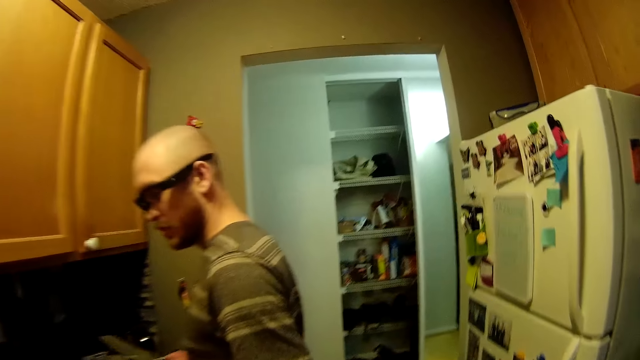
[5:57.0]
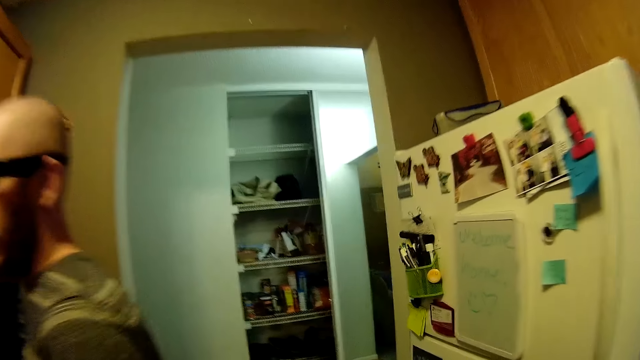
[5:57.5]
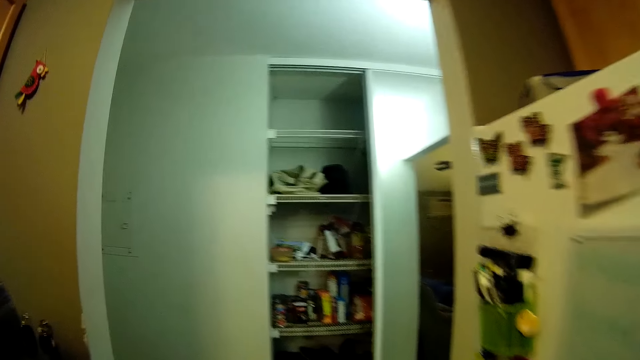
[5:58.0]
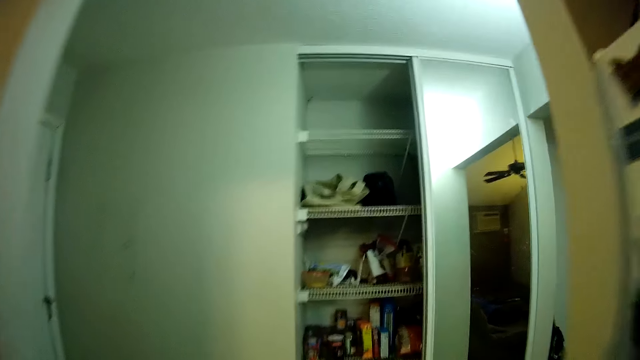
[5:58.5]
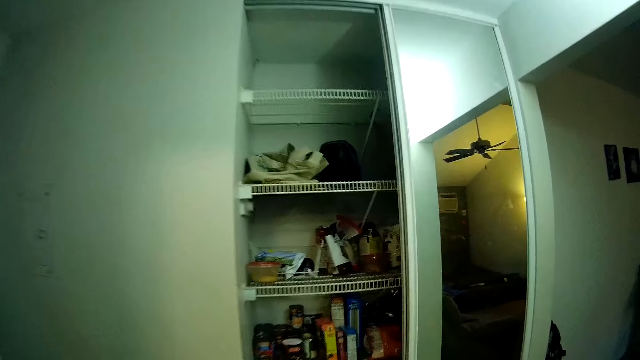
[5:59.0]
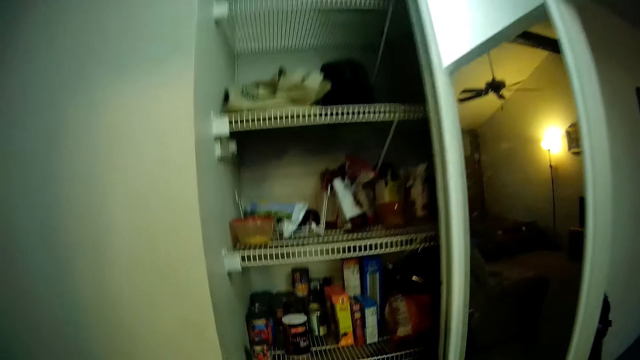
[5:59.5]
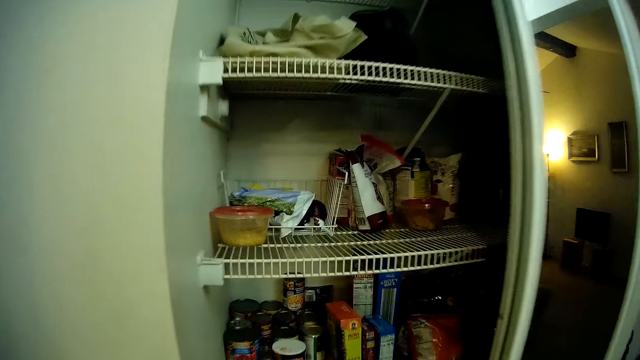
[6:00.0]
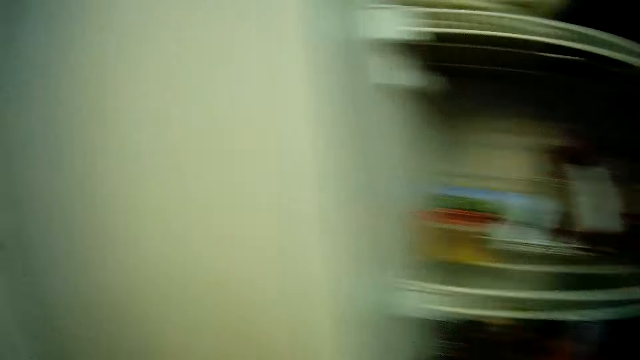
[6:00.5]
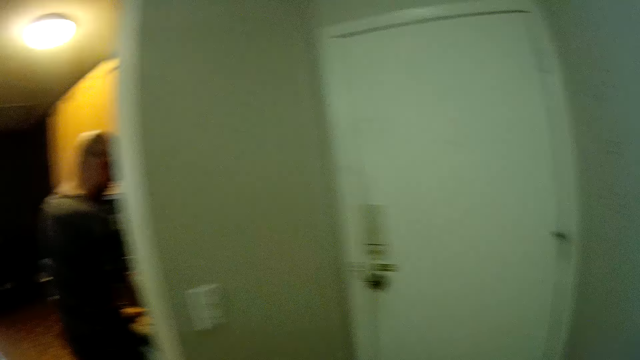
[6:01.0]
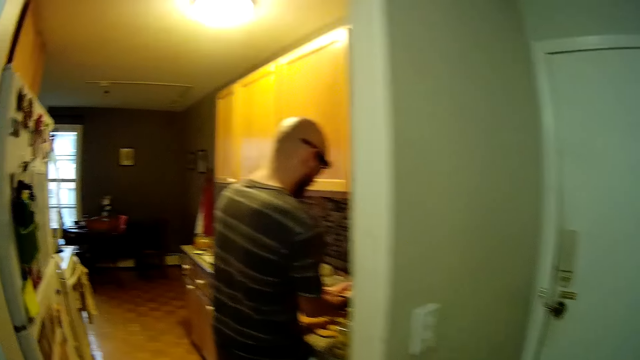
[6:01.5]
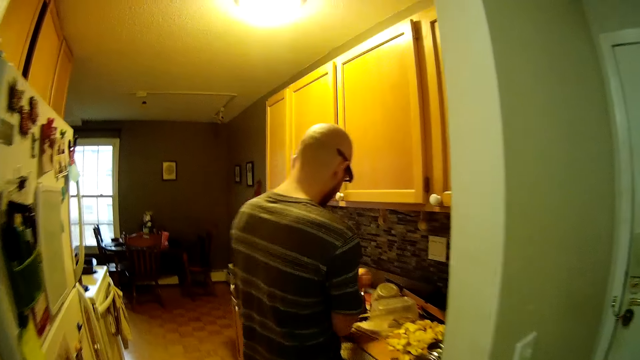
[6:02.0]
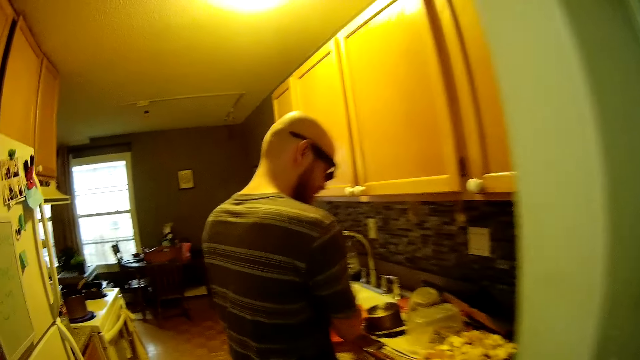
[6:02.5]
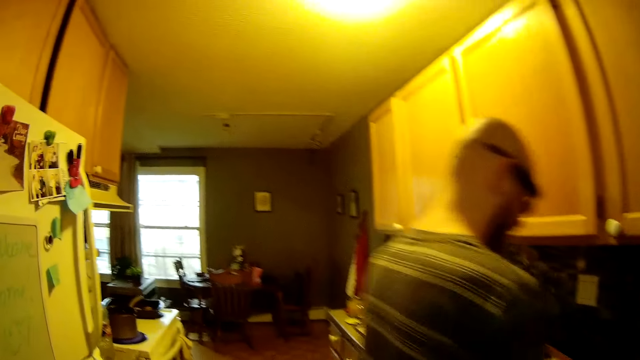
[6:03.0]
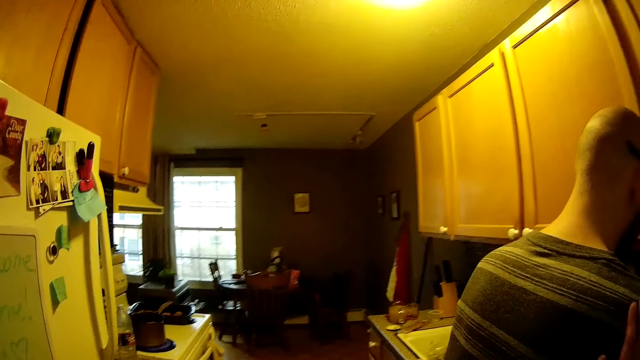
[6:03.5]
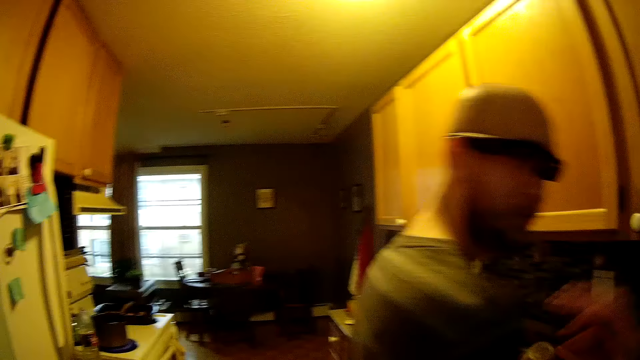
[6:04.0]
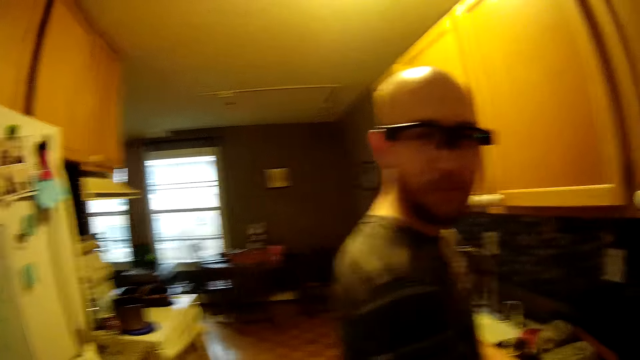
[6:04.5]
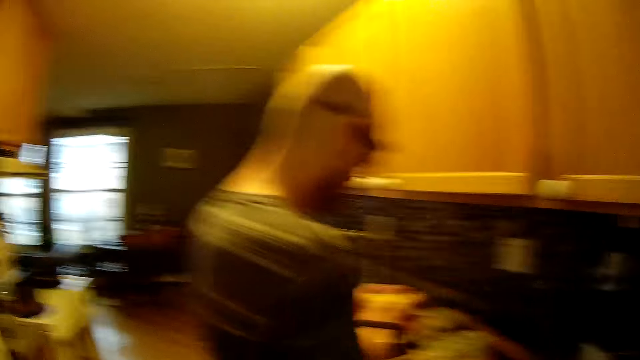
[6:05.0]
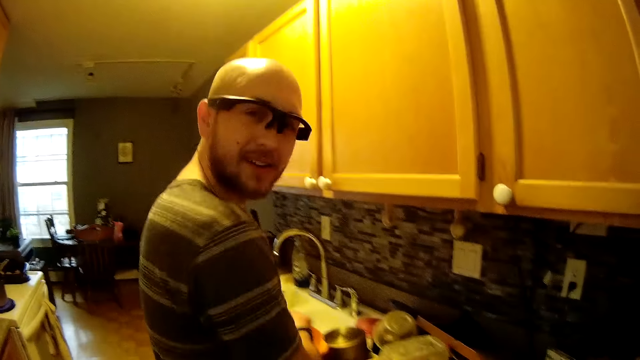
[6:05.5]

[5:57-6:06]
The camera wearer whispers. They walk into the store room. A man holds the dough with both hands.
